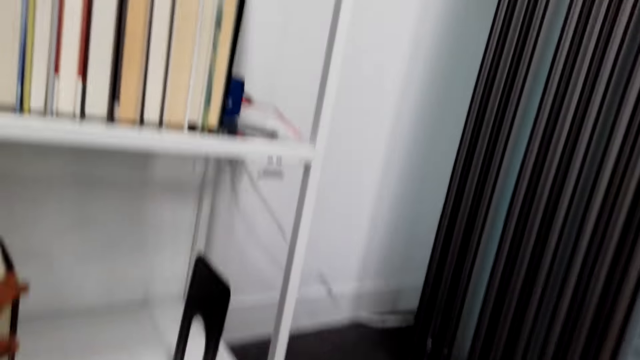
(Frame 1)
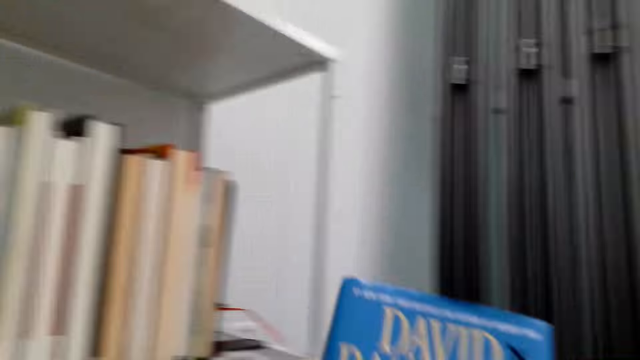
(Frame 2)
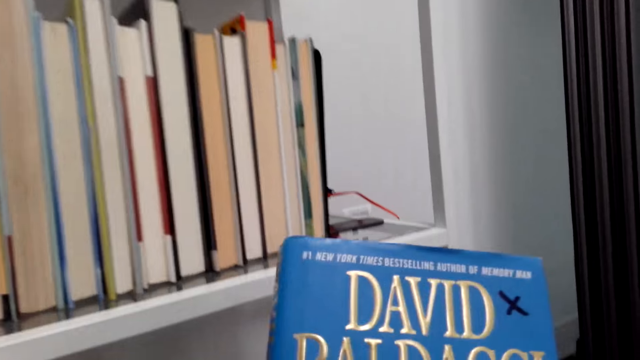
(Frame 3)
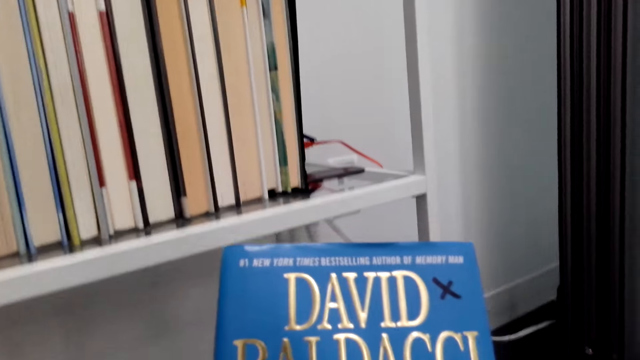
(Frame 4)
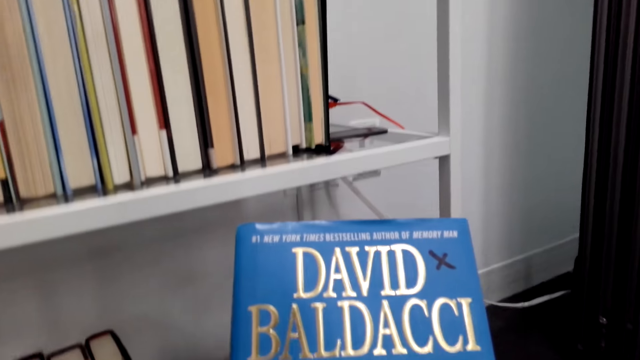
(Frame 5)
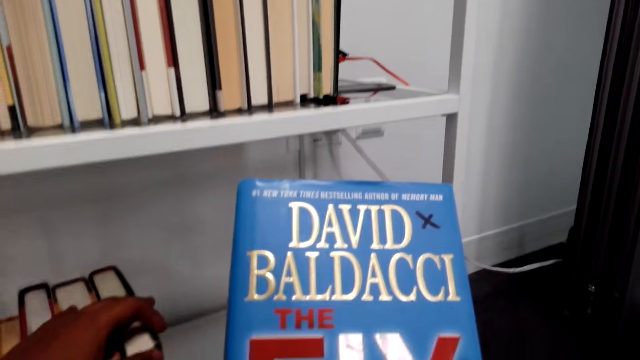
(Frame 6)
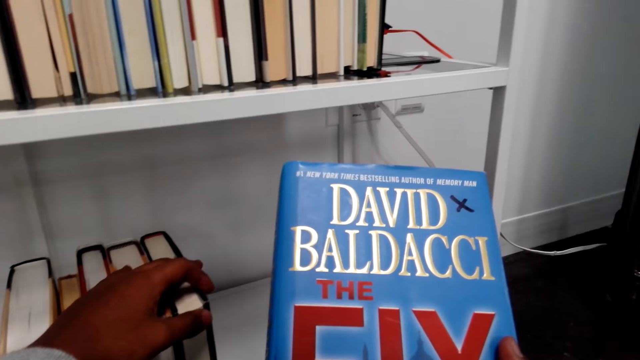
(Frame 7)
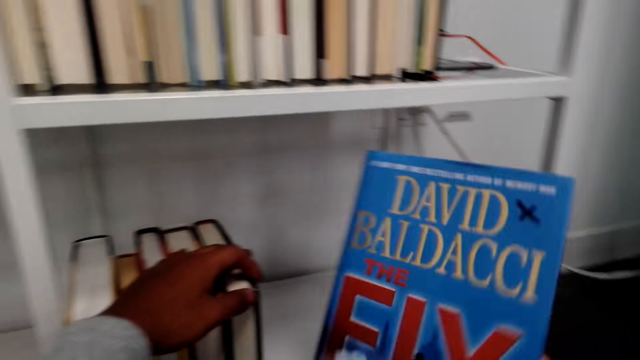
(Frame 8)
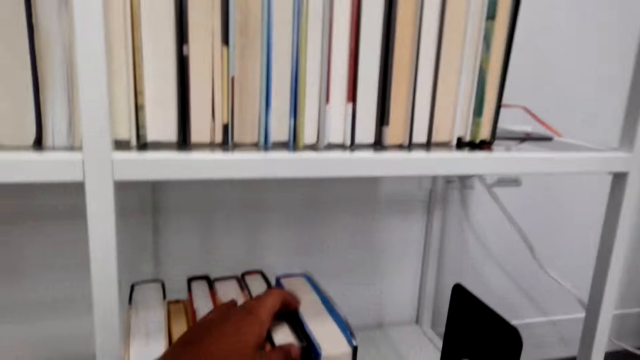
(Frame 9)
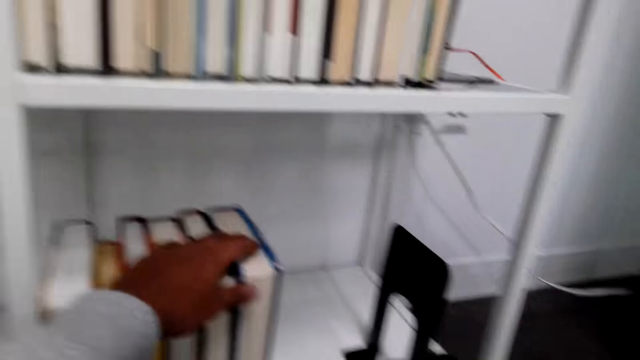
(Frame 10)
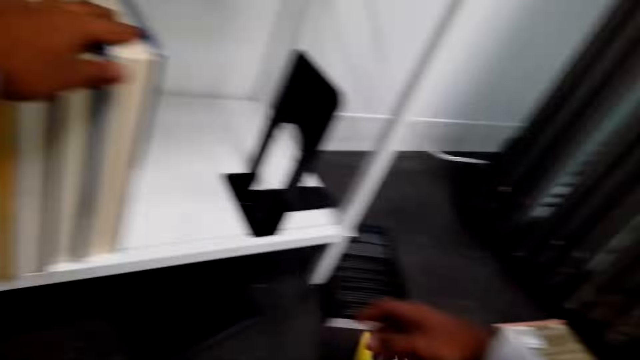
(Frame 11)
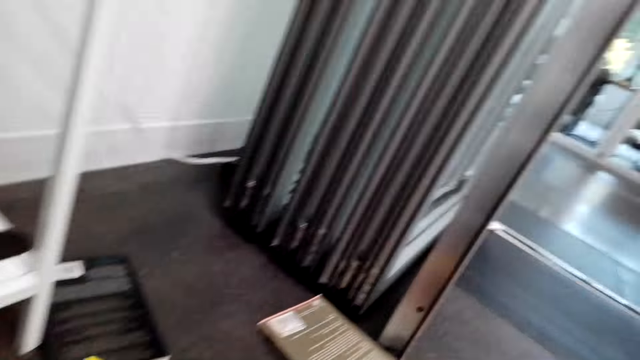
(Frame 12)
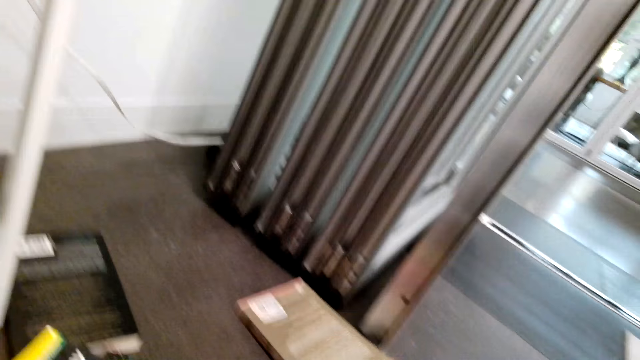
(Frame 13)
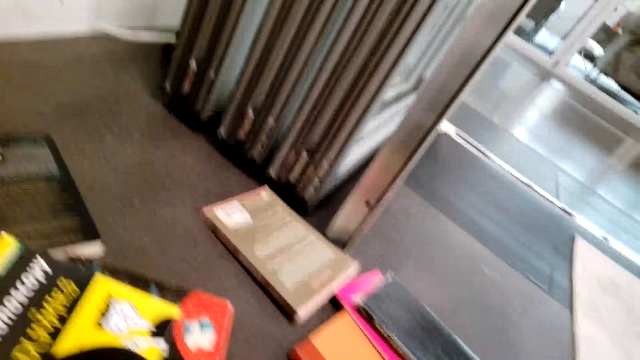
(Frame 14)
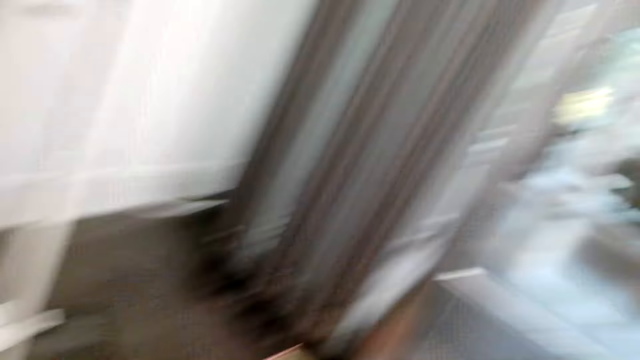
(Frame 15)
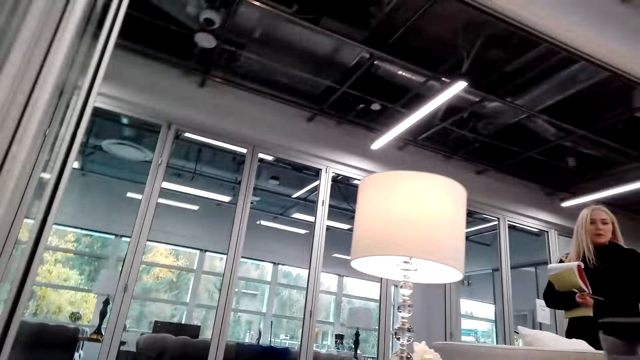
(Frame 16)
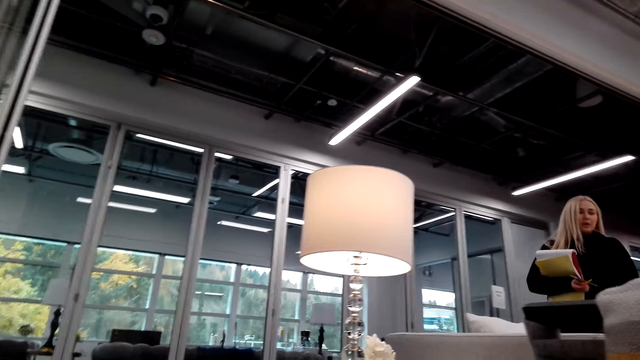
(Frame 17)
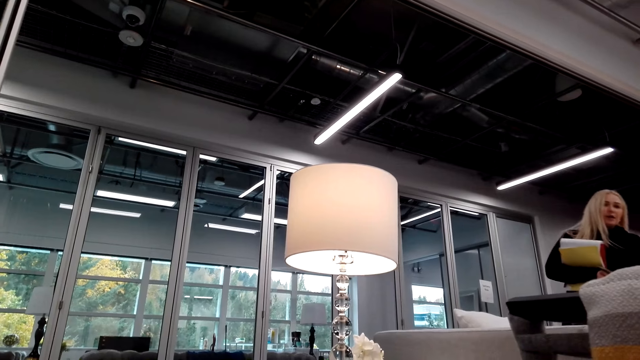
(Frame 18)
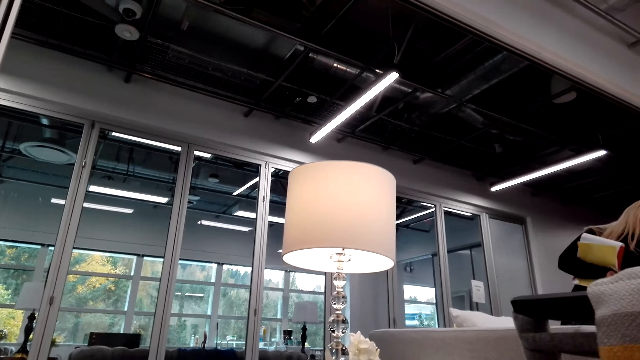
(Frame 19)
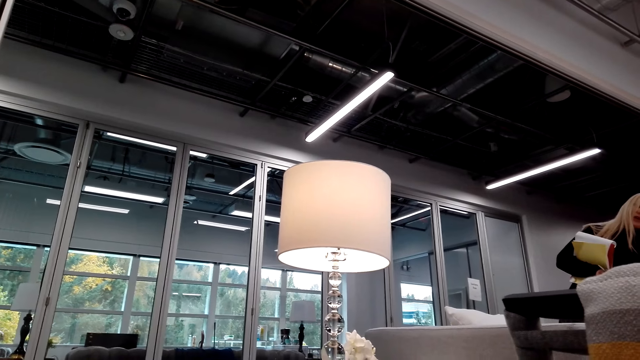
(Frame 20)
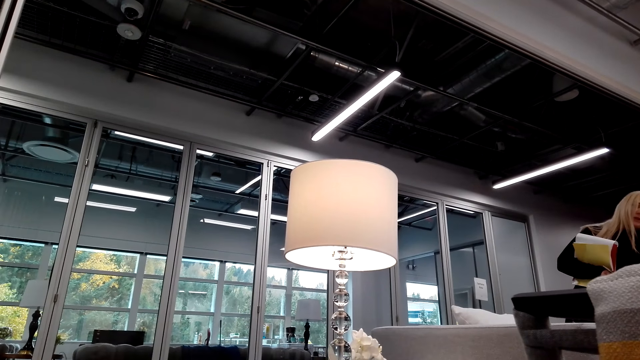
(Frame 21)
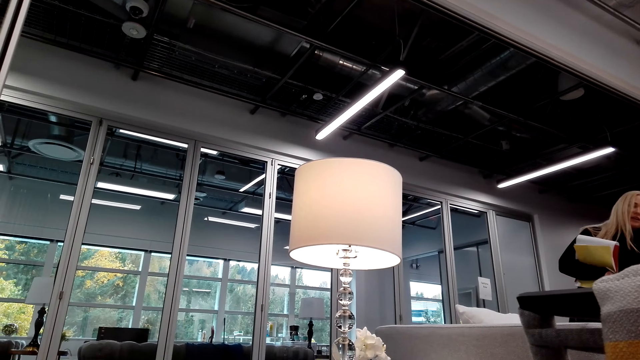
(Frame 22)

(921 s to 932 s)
The camera wearer holds a novel. They read the novel cover page. They arrange the novels in the book cabinet. They turn around. A person holds notebooks. The person bends.

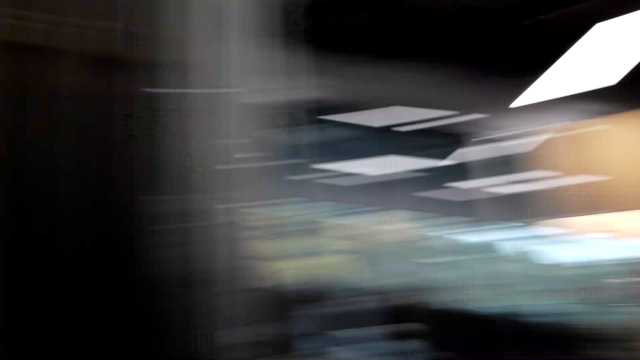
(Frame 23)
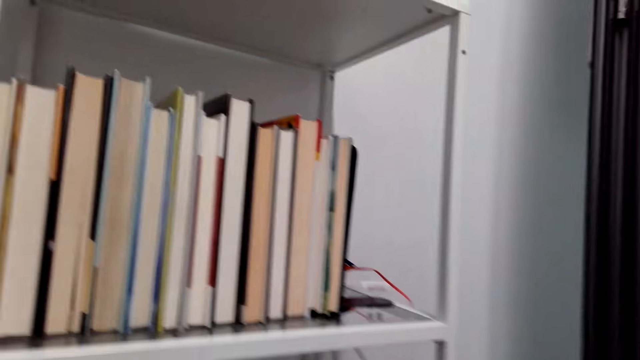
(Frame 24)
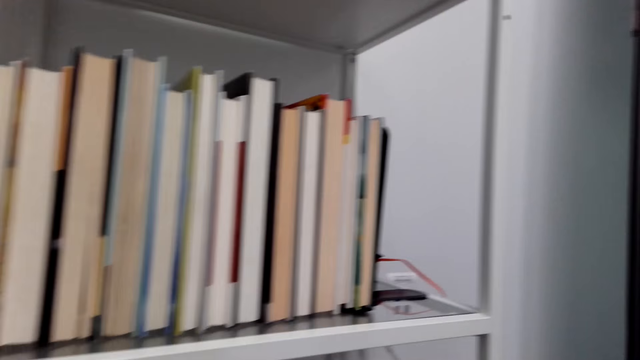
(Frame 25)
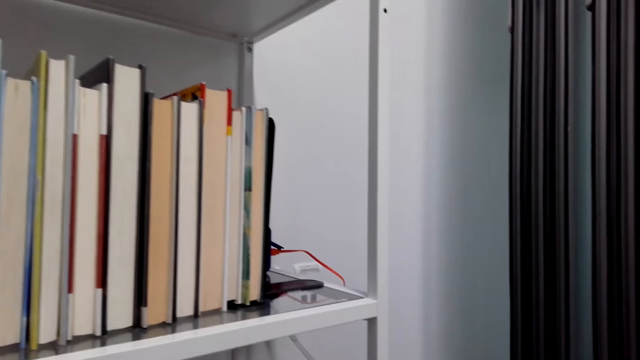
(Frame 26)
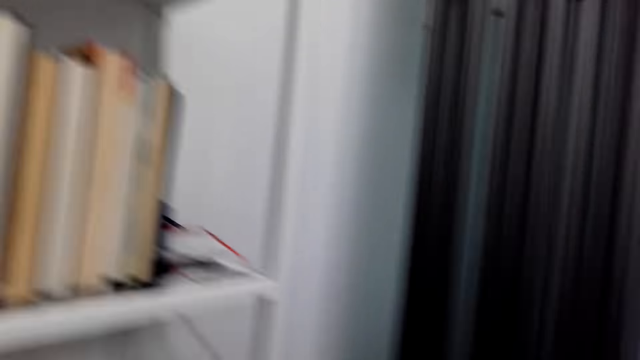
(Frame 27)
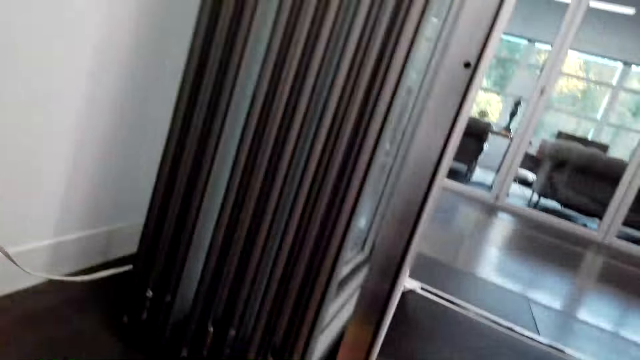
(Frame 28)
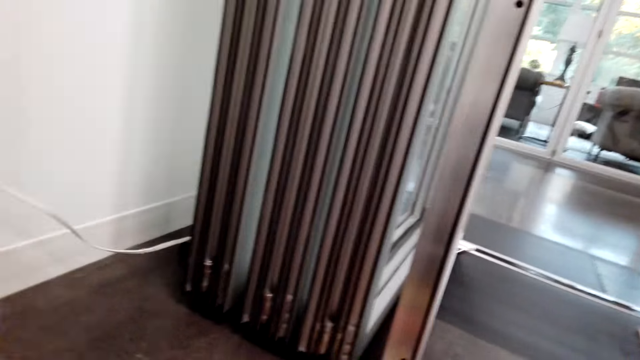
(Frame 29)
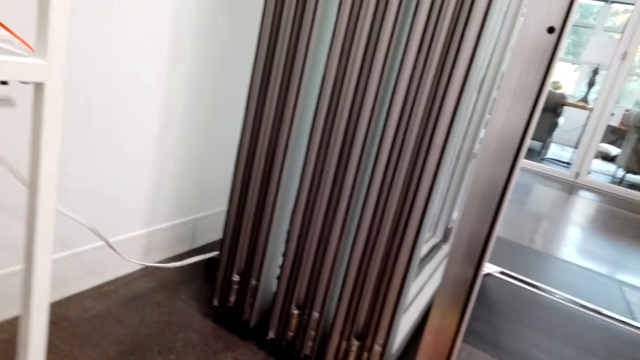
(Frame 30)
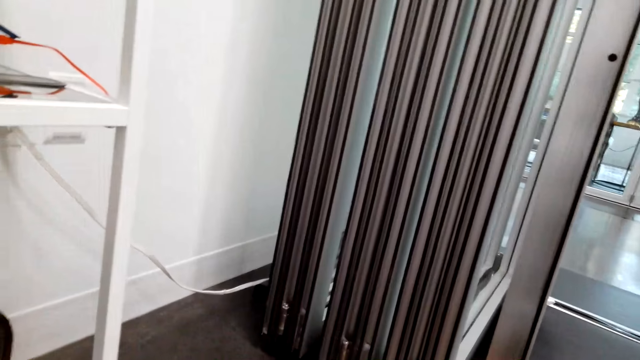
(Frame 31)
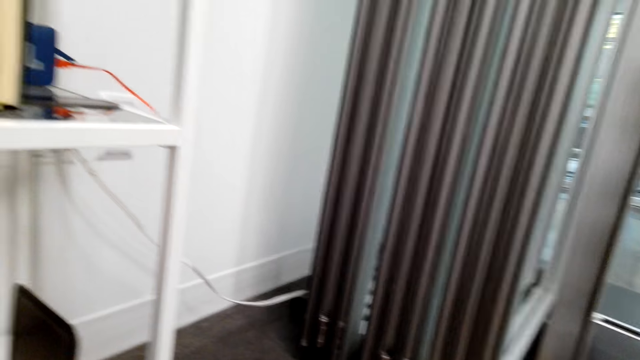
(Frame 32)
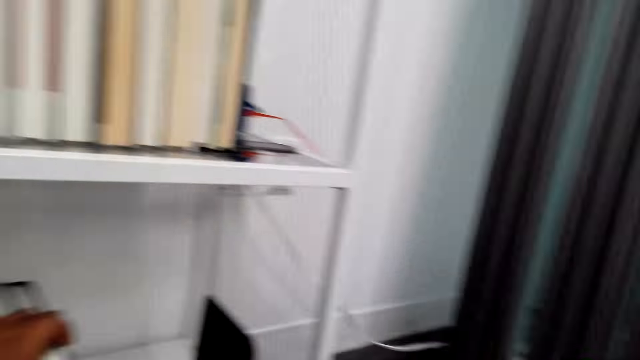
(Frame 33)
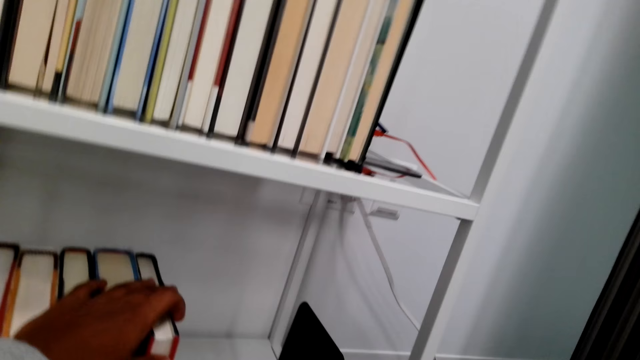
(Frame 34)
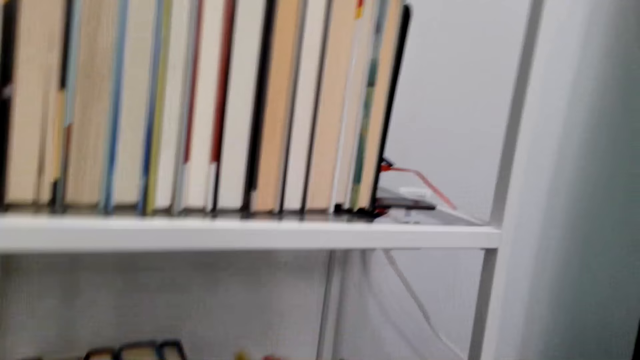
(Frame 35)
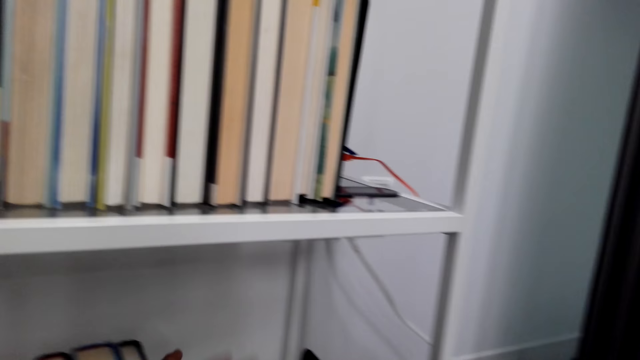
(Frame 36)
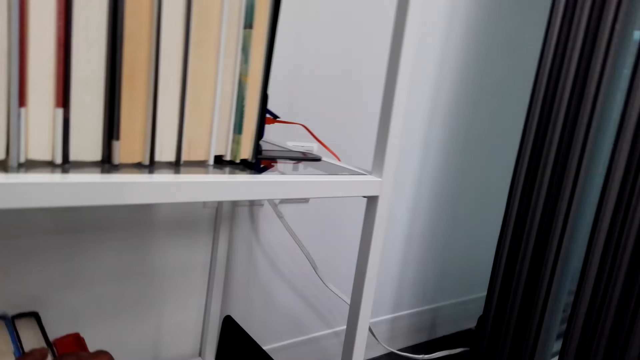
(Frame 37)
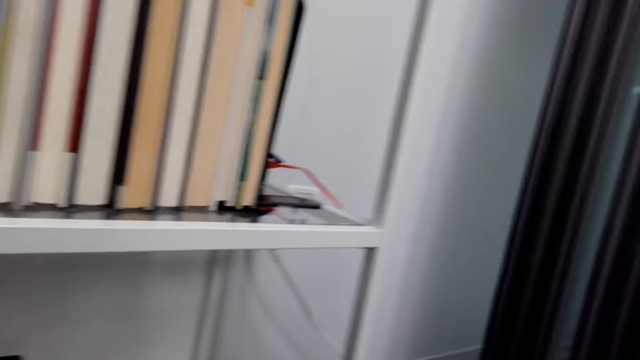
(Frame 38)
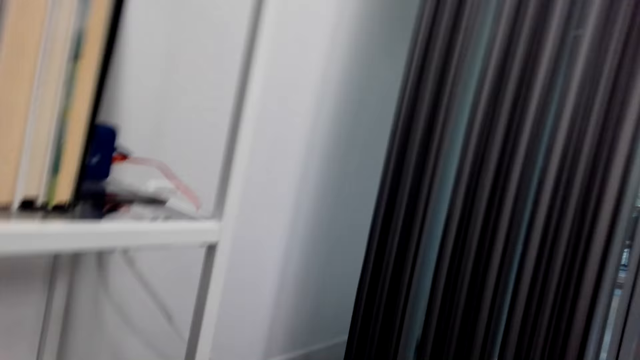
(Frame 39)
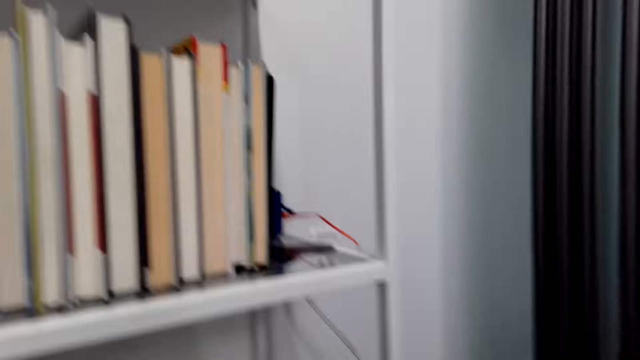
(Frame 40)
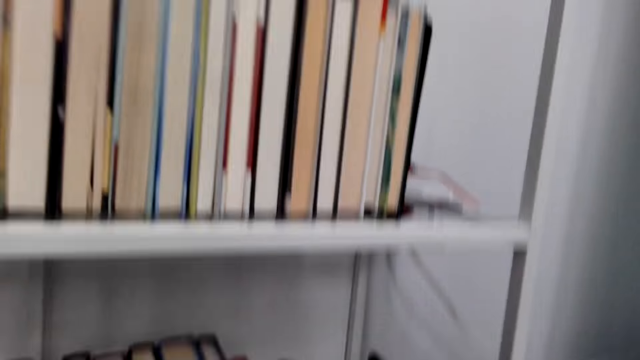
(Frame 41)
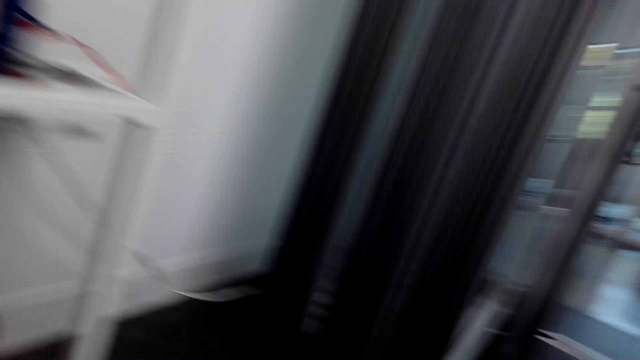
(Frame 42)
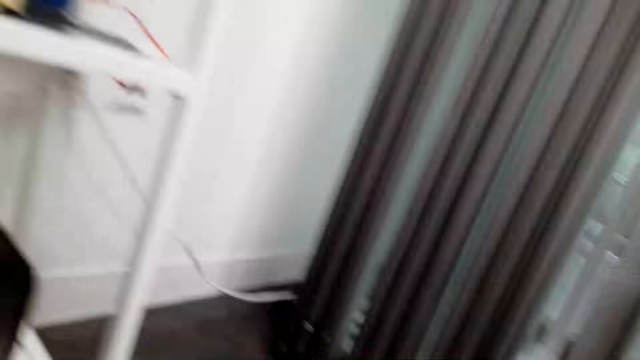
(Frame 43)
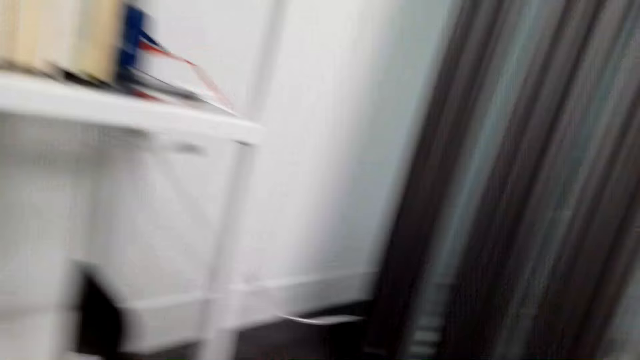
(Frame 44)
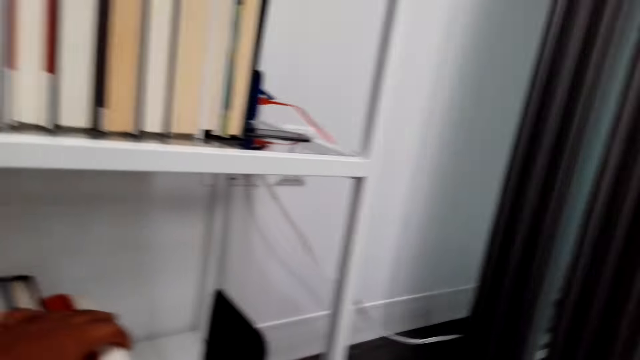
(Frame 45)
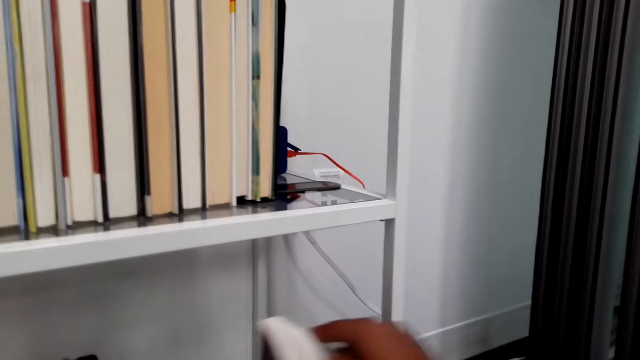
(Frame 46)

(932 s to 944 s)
The camera wearer looks around. They look around again. They arrange novels in the book cabinet. They look around.
